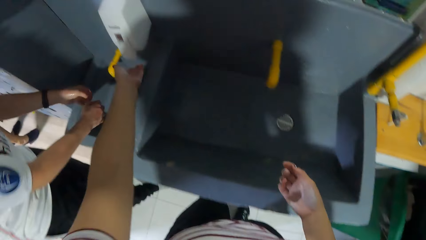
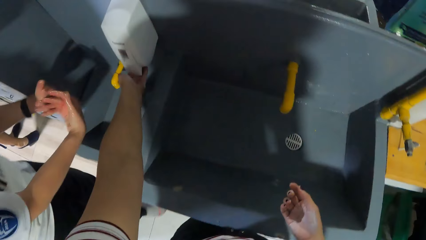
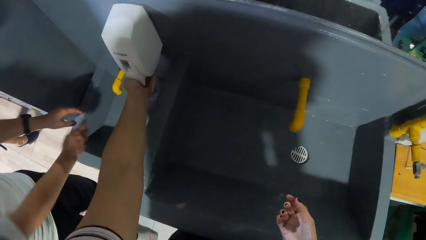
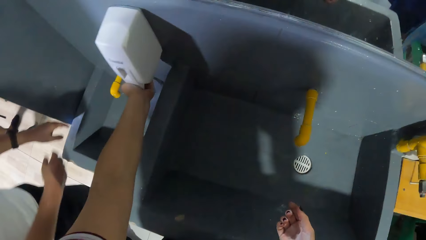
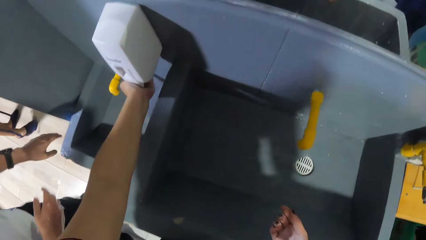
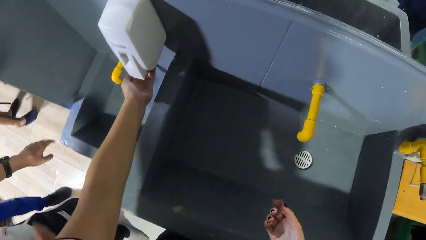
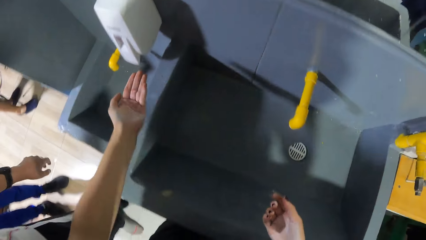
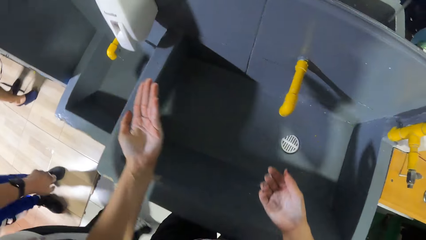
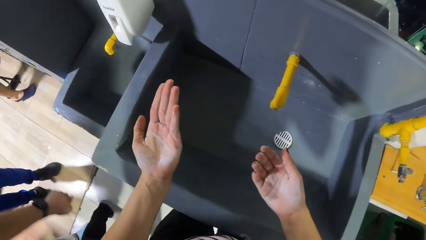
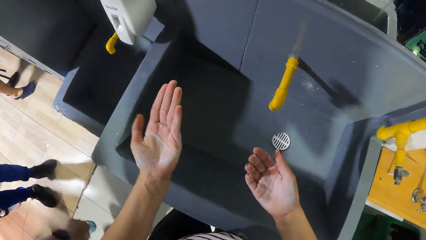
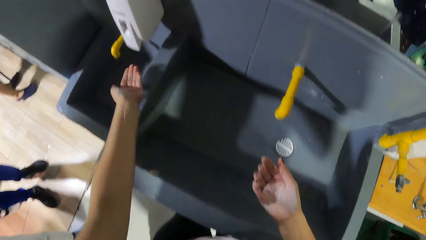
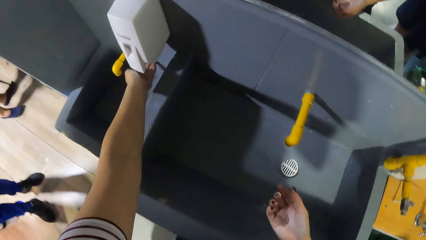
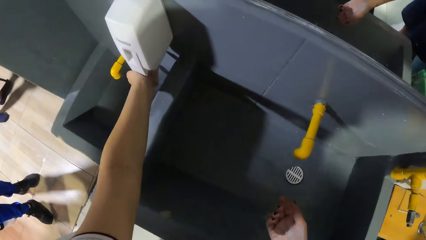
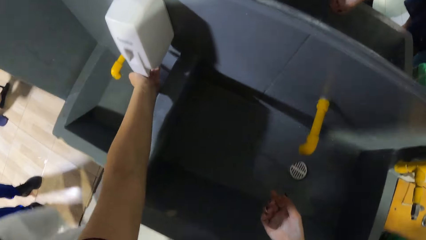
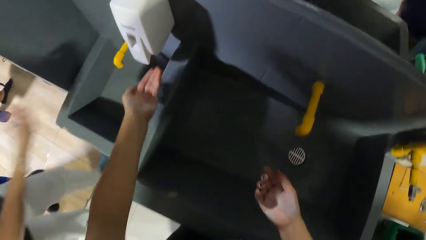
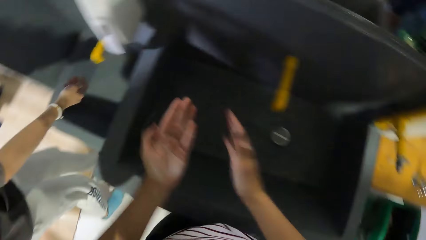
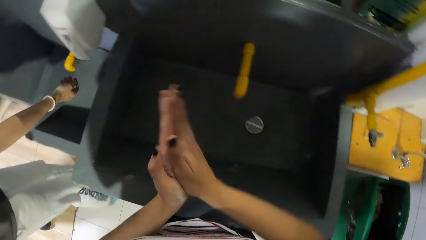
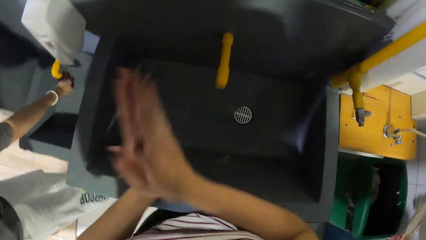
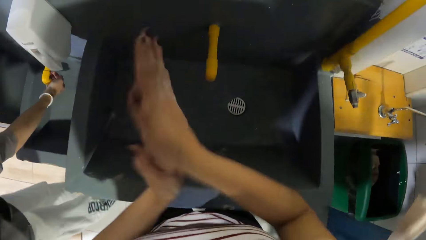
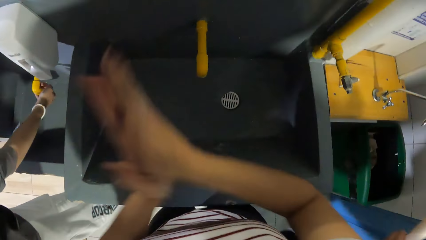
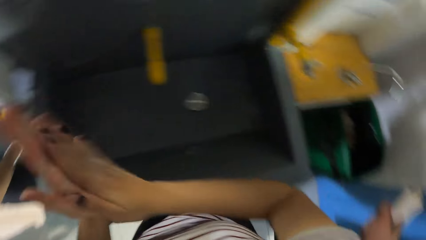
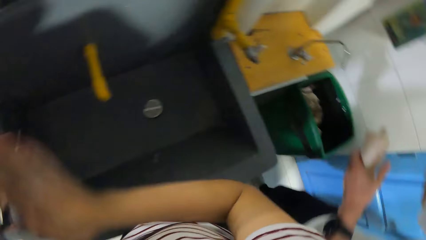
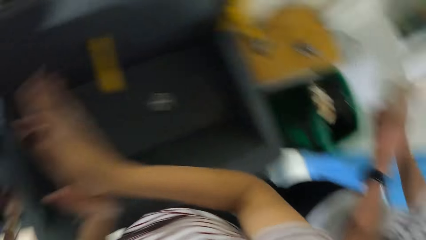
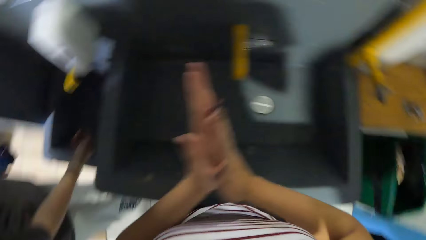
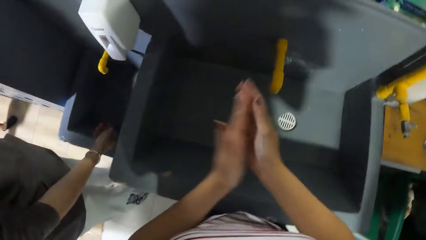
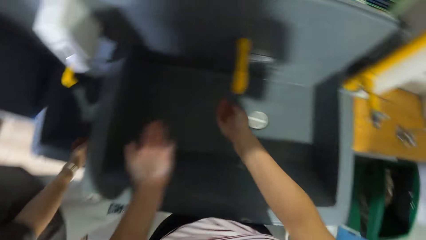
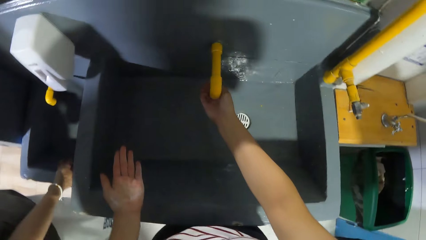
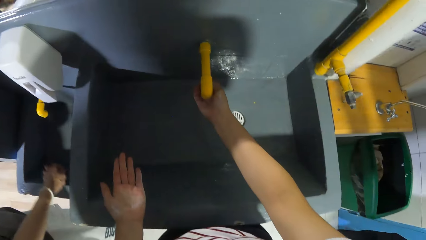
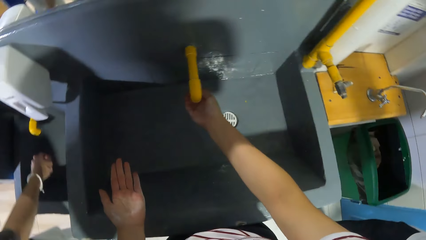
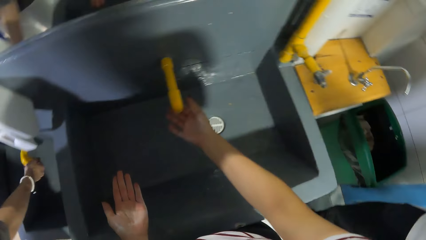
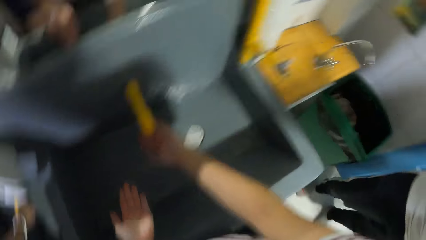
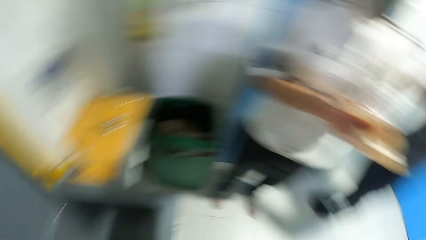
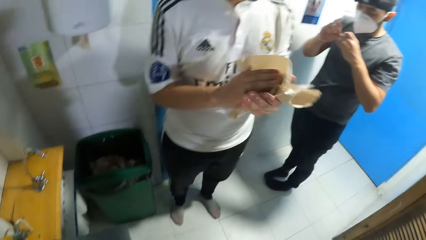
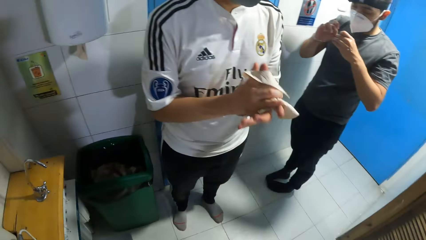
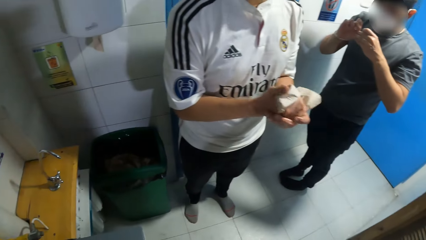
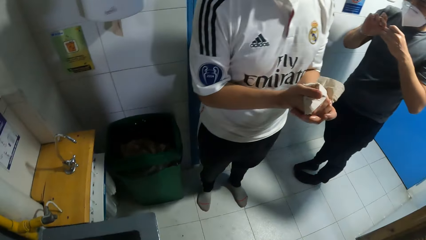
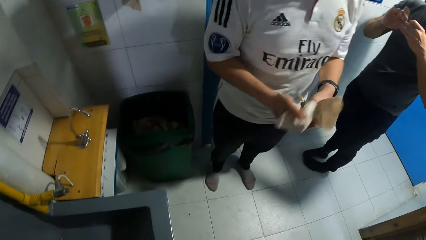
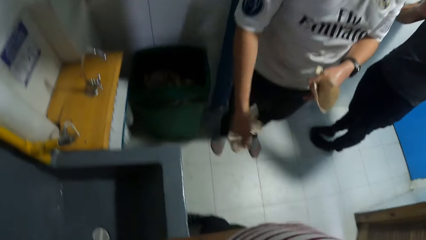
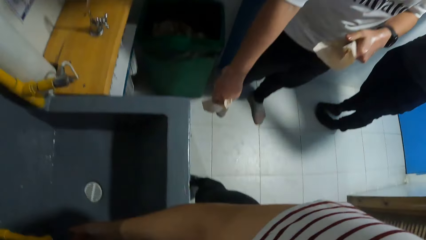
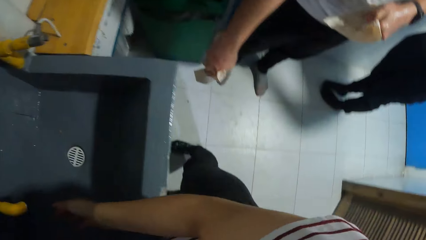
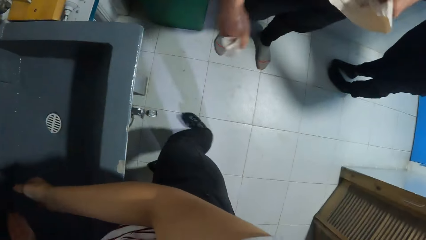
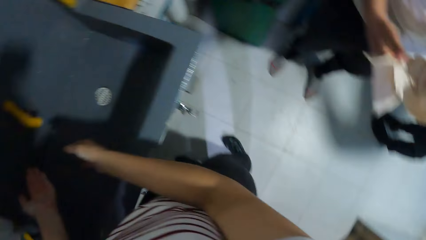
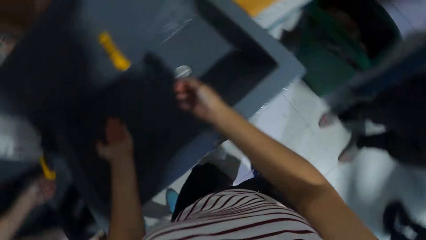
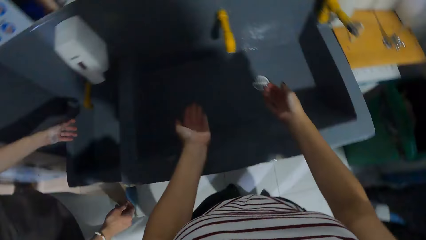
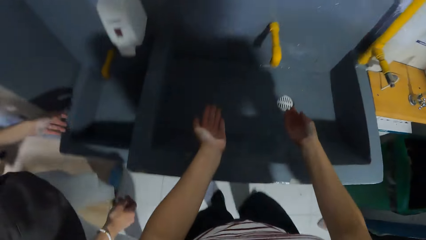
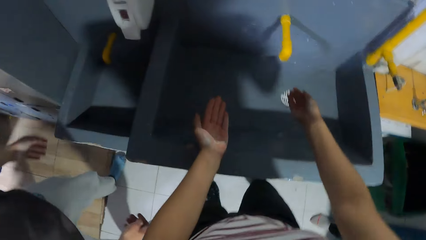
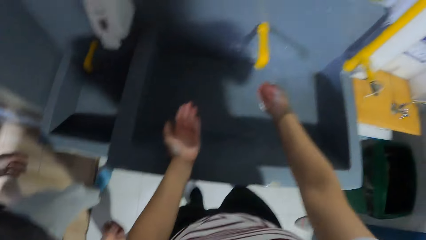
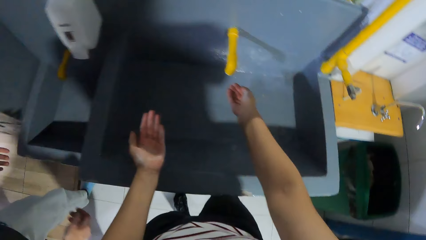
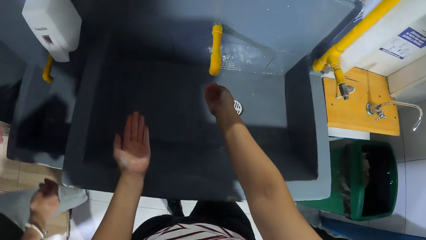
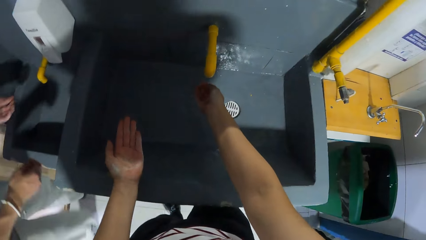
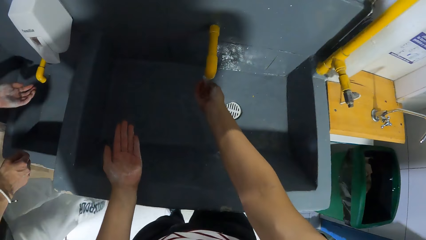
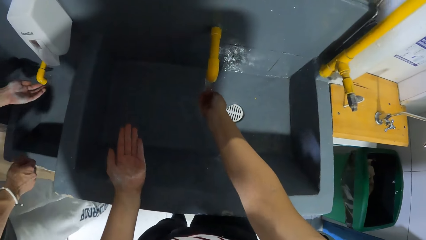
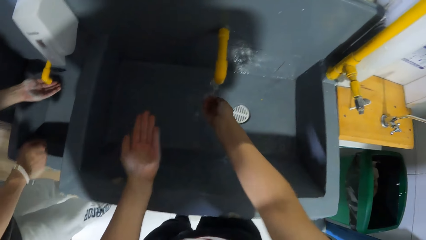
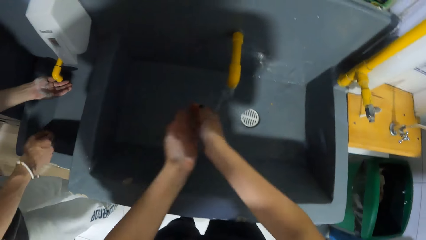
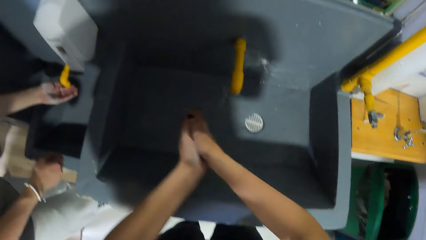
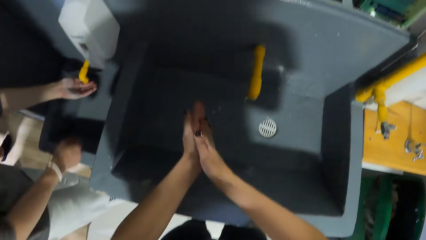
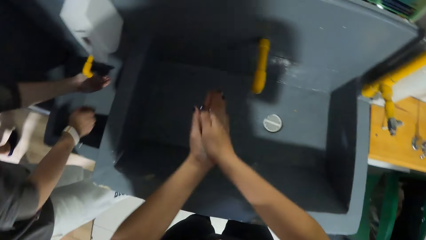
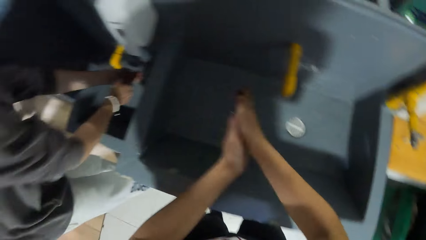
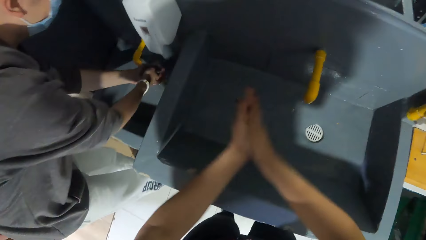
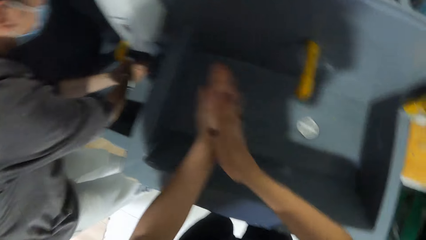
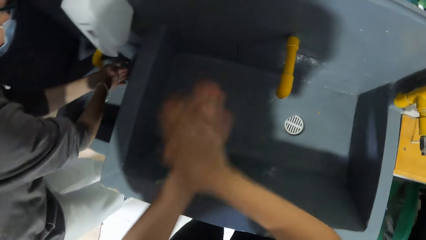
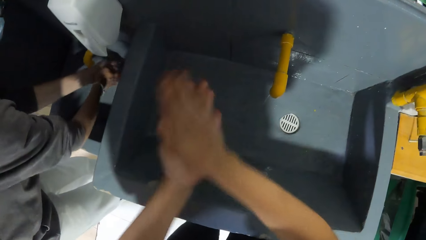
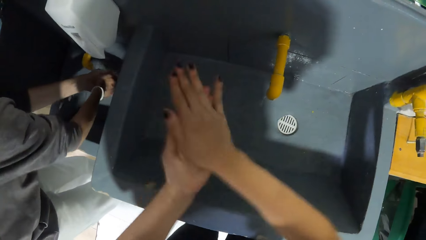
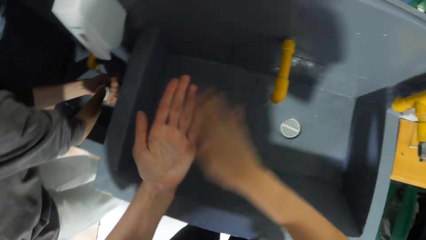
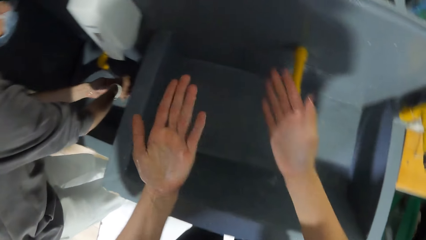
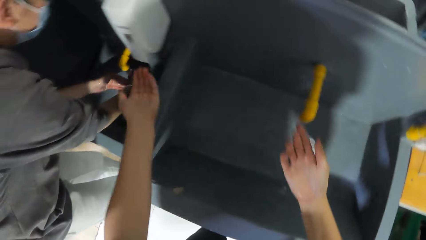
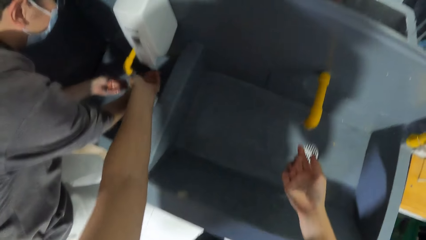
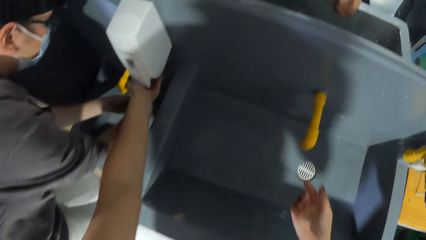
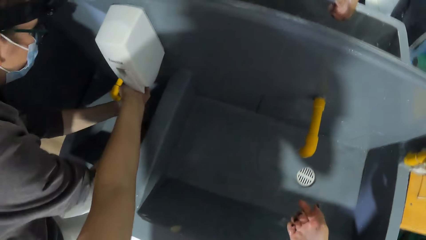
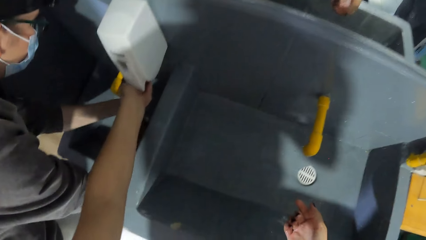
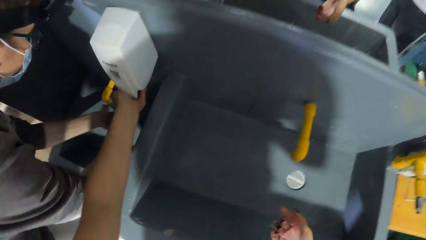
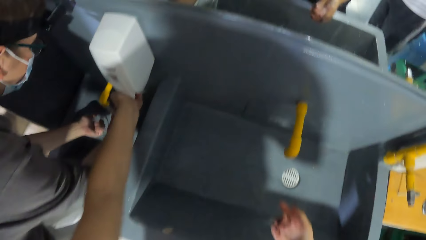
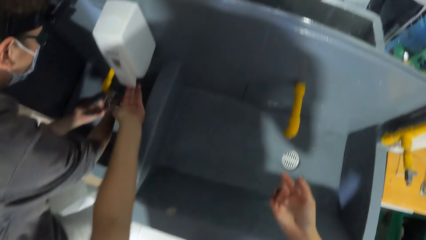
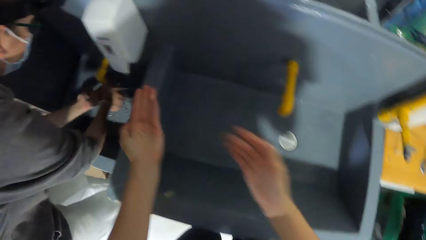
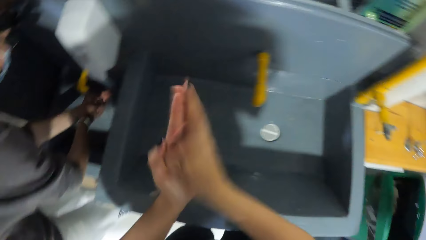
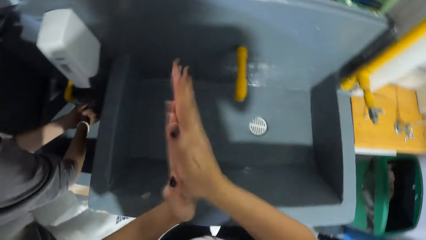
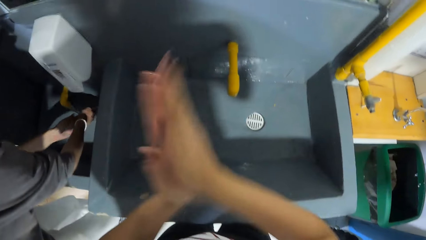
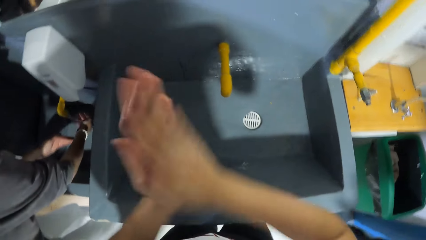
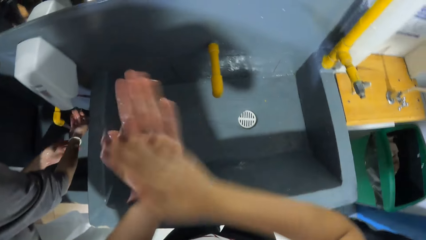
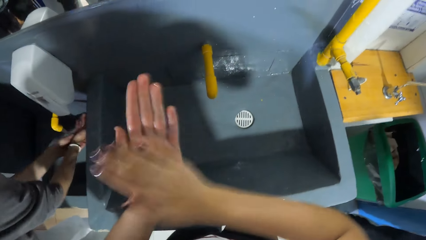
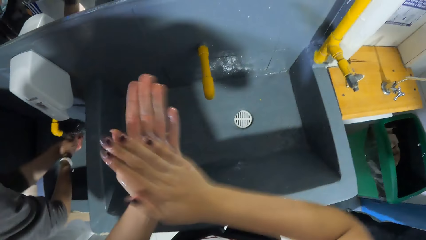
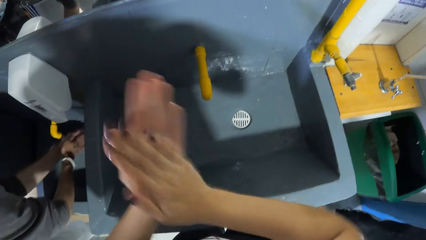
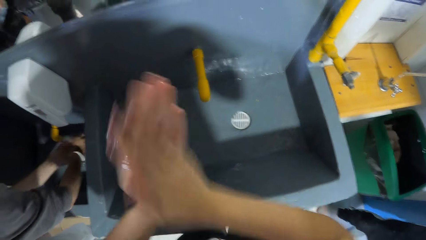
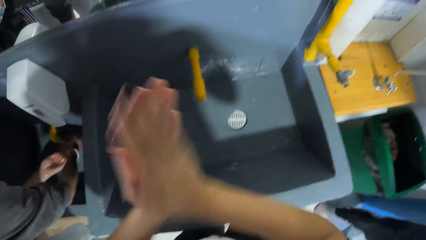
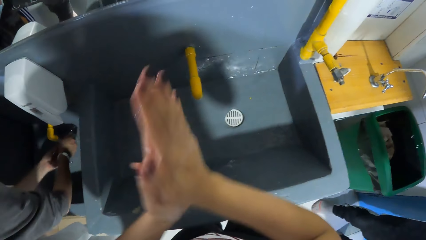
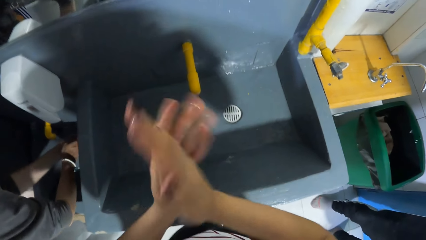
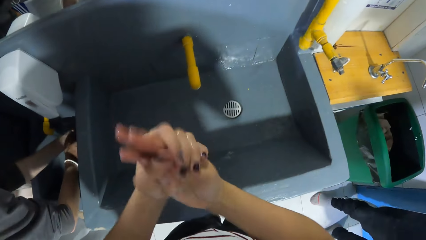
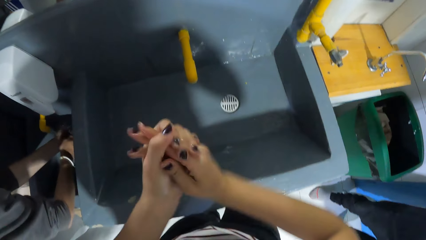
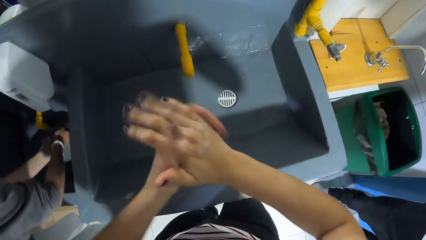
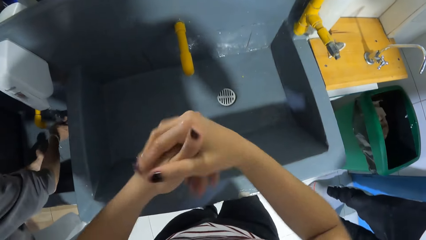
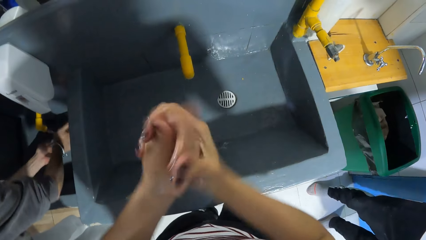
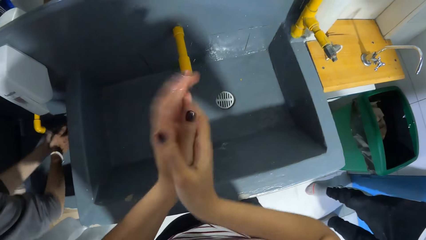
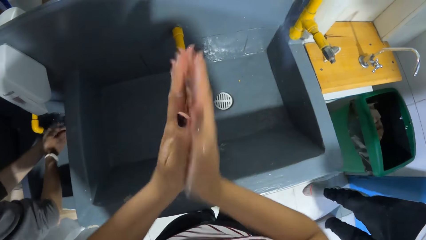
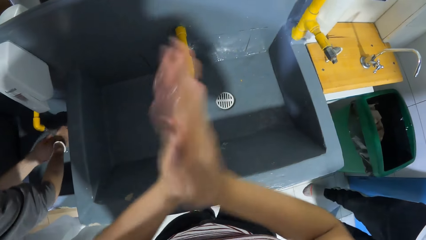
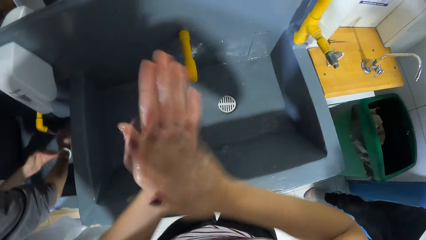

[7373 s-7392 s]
The camera wearer places her left hand under a dispenser. She presses soap from the soap can. She places her left hand under the dispenser again. She rubs her hands together. A man puts his right hand under a tap. Another man pulls a paper towel from a paper towel dispenser. The camera wearer puts her right hand under the tap. She washes her hands. The second man cleans his hands with the paper towel. The camera wearer puts her right hand under the tap. The first man puts his right hand under the tap. The camera wearer rubs her hands together. The first man puts his left hand under the tap and washes his hands under the tap. The camera wearer places her left hand under the dispenser. She presses soap from the soap can. She rubs her hands together.
